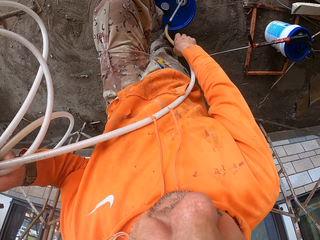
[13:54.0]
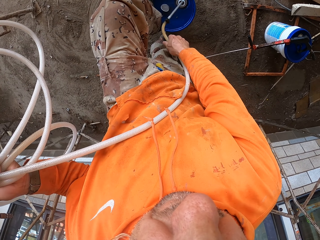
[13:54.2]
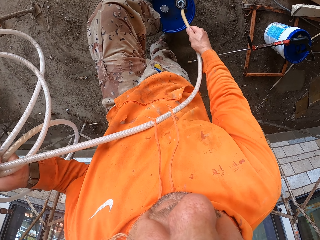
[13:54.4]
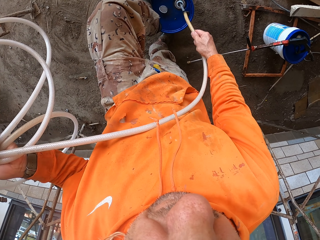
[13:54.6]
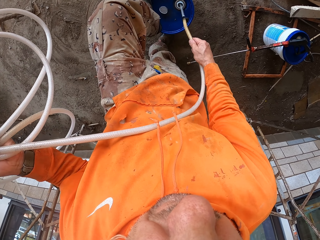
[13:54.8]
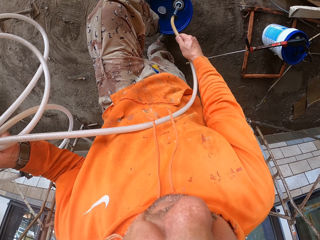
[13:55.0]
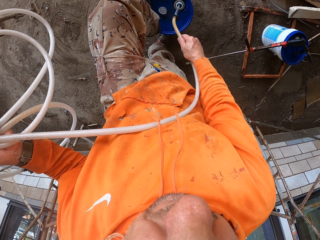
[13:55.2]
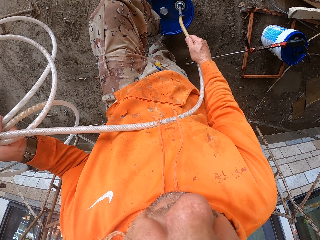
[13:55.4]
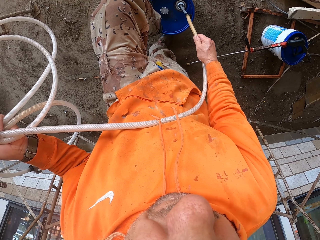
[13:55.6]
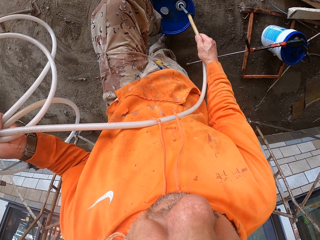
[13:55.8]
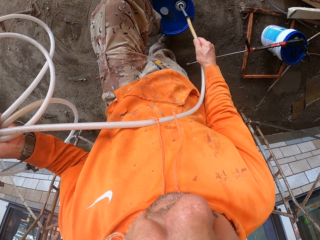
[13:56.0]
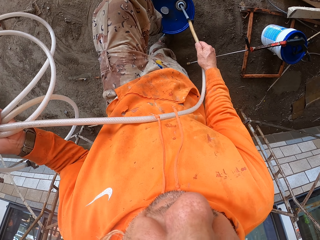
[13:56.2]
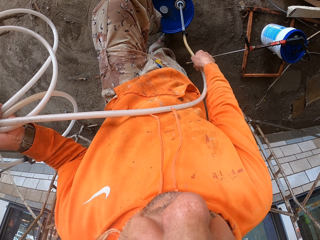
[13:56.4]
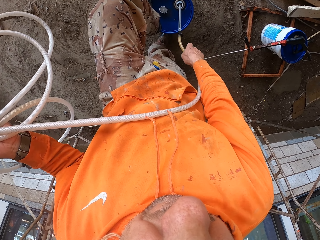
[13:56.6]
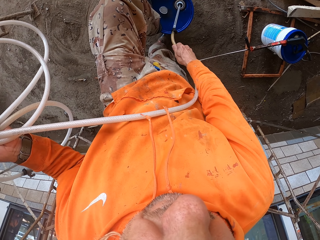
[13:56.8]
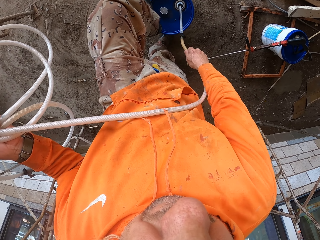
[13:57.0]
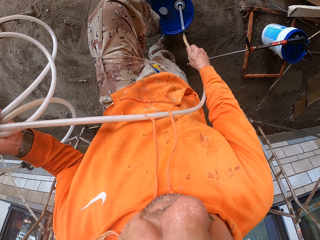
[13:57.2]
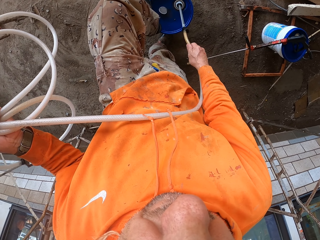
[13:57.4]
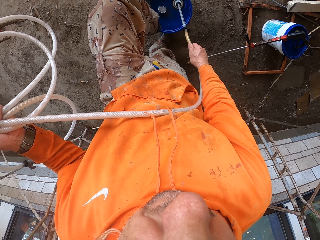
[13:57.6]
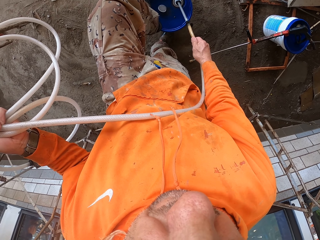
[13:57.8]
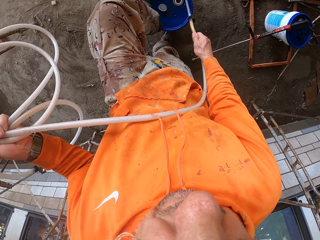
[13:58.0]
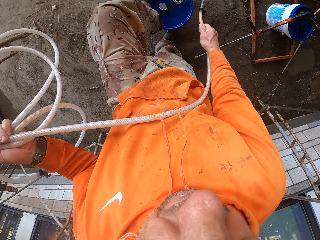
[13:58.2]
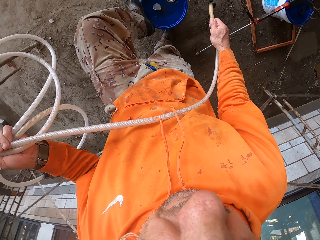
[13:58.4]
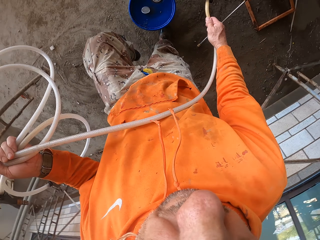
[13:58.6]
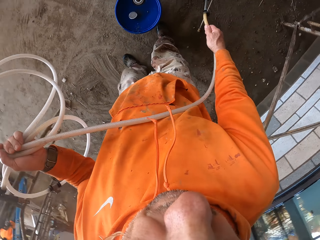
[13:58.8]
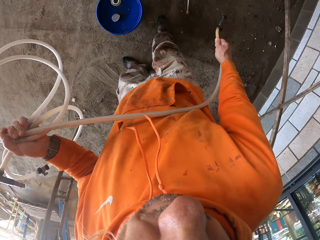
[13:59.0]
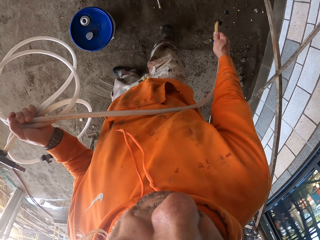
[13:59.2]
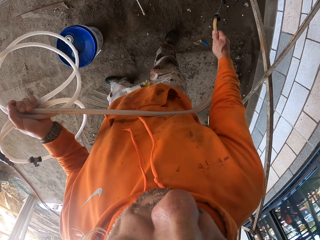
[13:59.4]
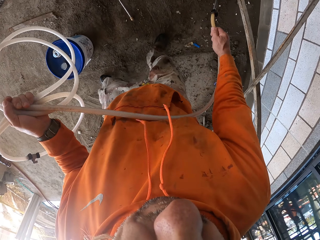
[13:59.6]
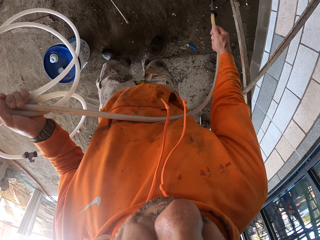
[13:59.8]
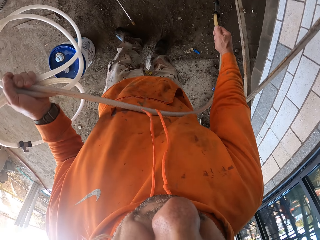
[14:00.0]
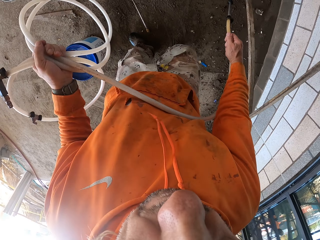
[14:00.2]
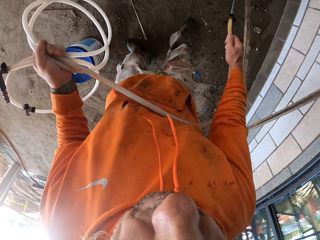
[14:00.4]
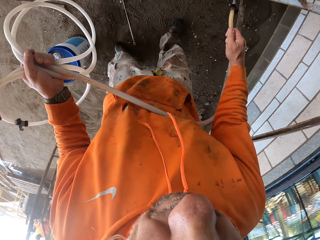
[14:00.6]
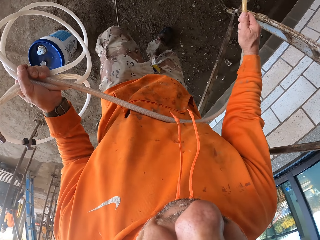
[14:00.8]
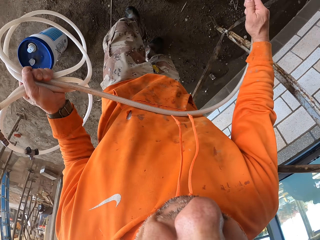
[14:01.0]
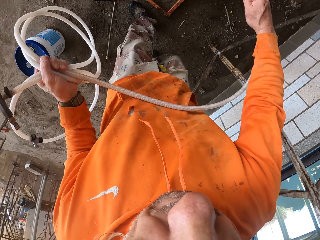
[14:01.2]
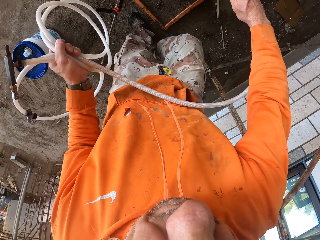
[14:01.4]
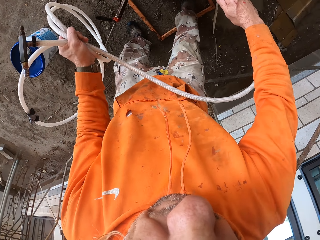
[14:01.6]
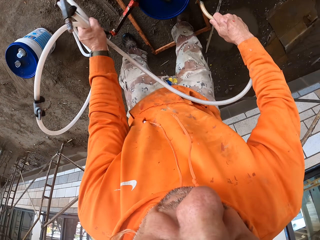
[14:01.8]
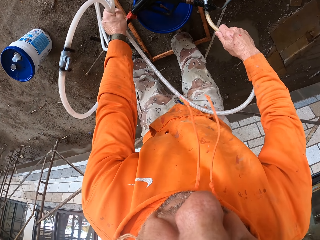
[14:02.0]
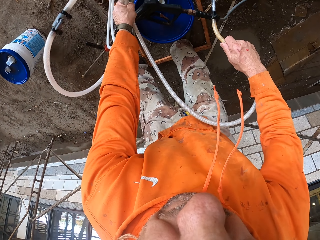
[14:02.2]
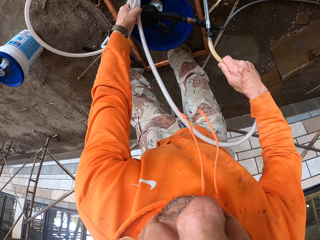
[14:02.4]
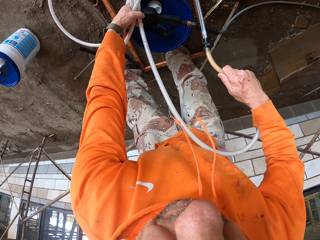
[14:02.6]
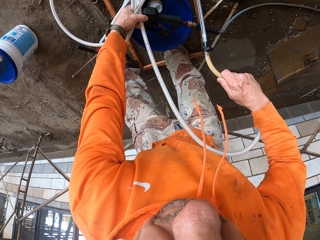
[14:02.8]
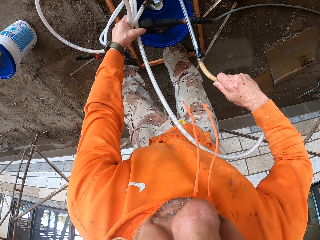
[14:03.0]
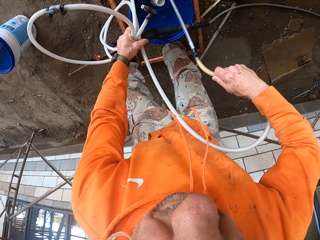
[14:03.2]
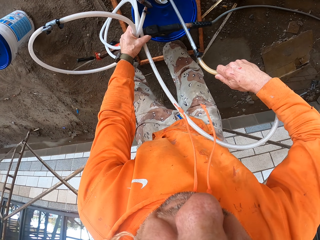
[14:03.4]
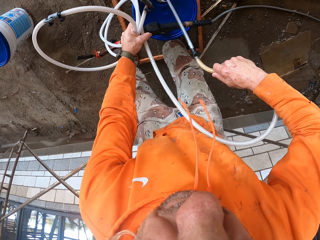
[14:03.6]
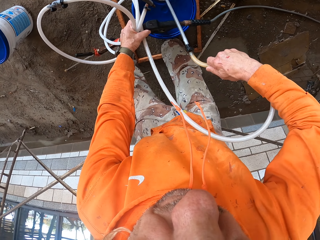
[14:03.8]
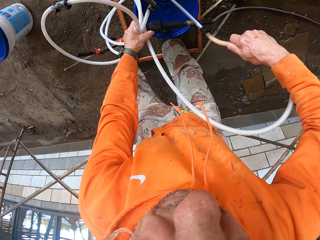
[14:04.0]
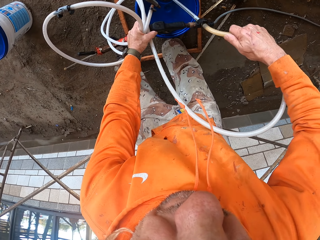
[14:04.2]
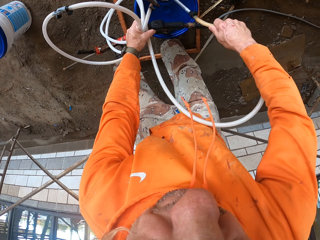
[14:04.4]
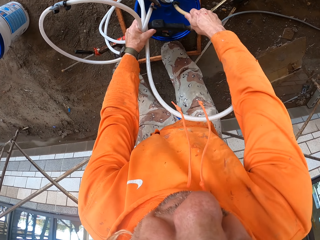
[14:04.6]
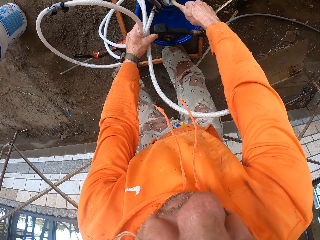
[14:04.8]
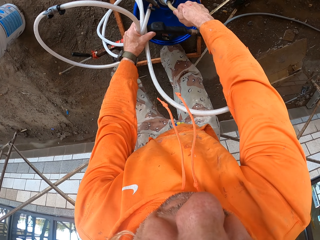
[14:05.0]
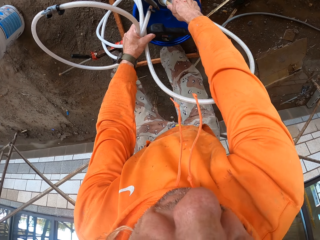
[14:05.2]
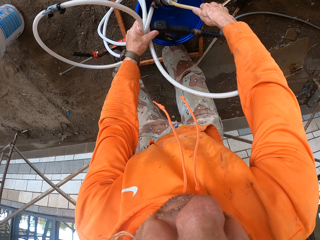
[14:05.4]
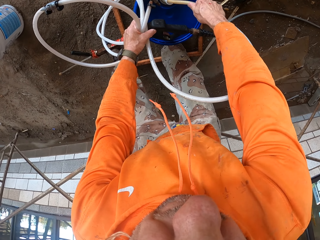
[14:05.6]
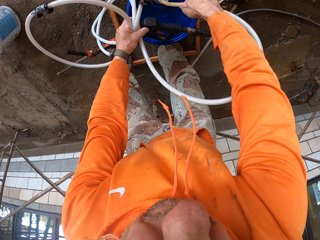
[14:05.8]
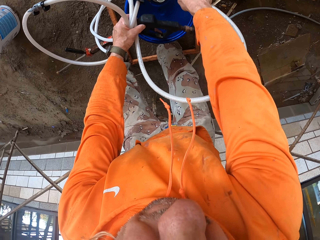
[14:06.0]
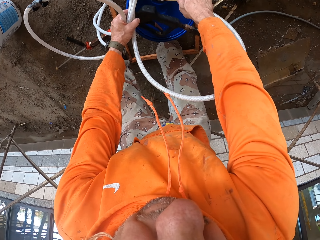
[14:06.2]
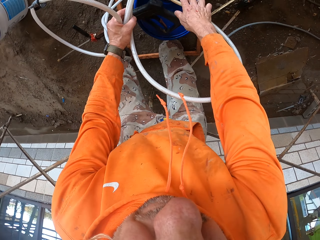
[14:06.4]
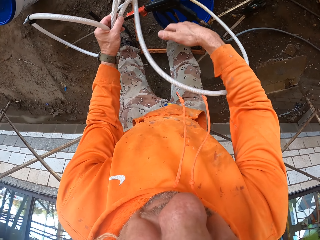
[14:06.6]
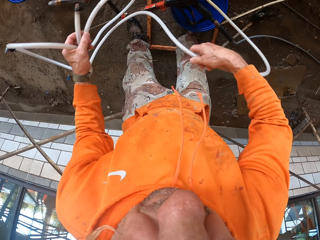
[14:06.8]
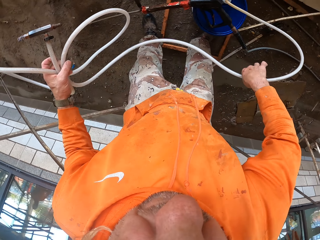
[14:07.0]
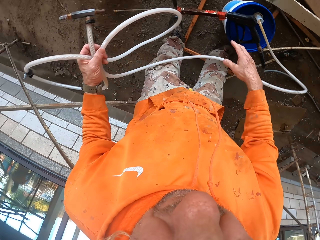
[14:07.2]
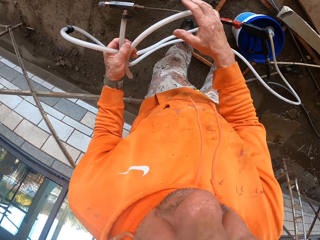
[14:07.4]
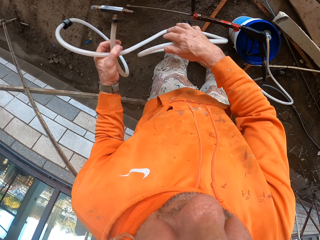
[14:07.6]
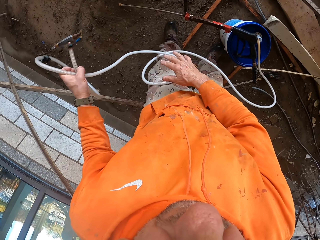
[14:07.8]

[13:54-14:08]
The camera wearer moves around. They put the hose pipe in the bucket.

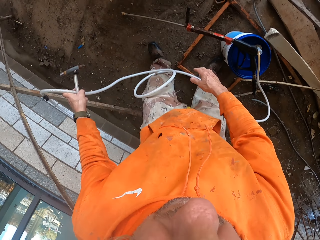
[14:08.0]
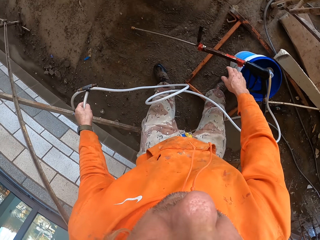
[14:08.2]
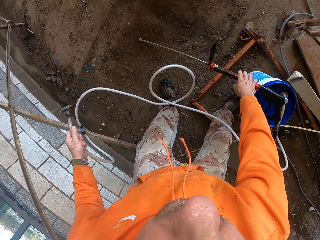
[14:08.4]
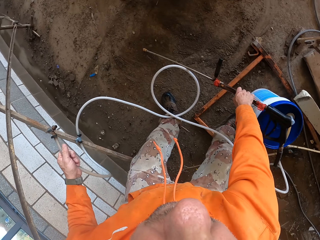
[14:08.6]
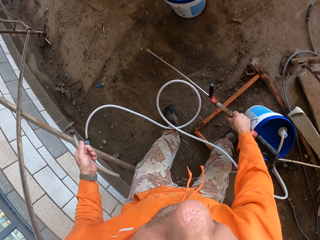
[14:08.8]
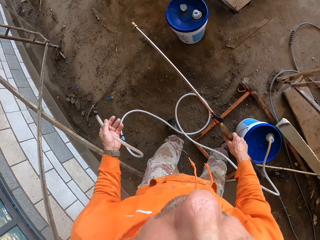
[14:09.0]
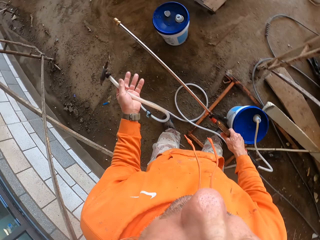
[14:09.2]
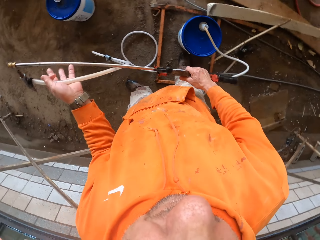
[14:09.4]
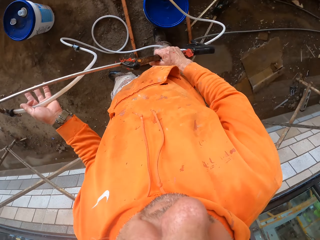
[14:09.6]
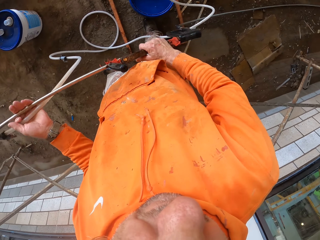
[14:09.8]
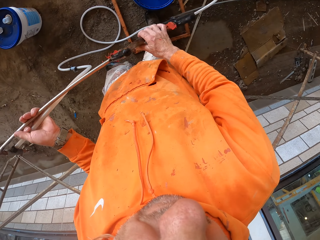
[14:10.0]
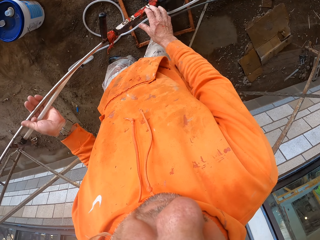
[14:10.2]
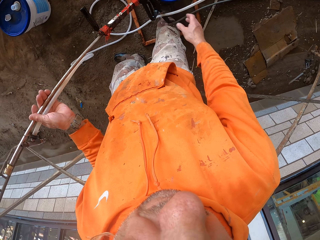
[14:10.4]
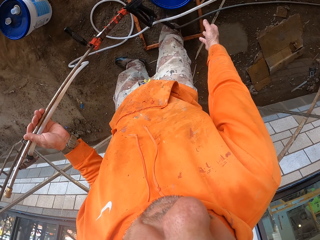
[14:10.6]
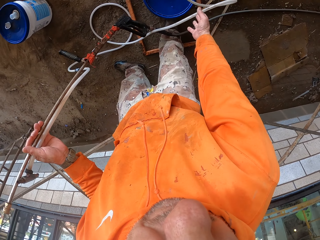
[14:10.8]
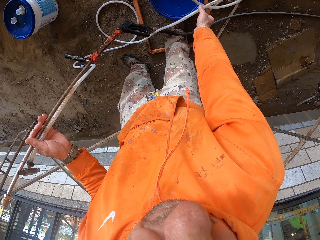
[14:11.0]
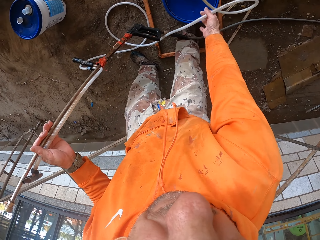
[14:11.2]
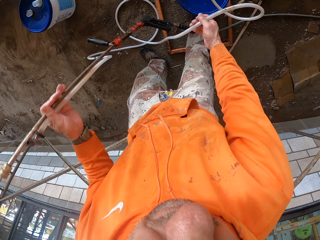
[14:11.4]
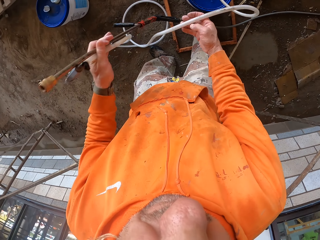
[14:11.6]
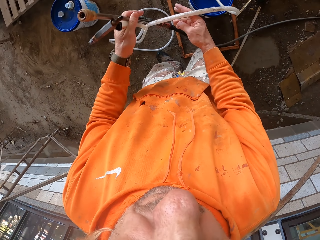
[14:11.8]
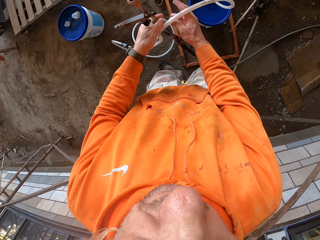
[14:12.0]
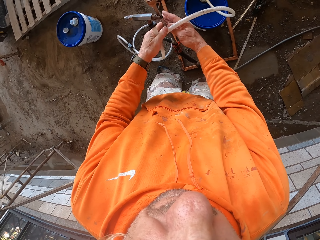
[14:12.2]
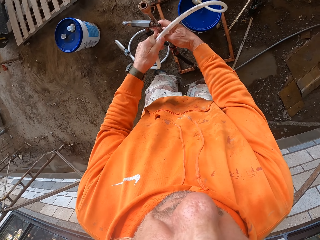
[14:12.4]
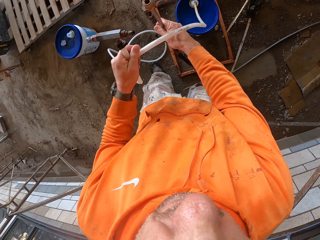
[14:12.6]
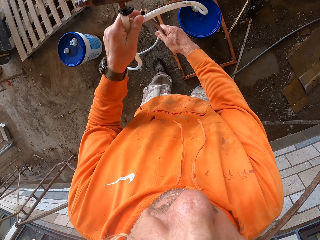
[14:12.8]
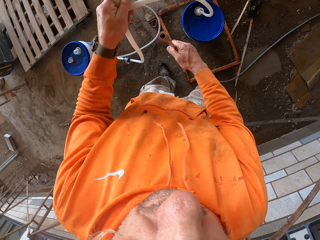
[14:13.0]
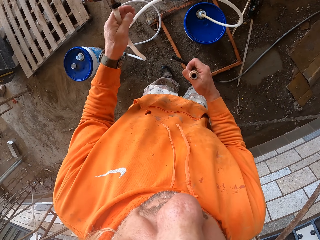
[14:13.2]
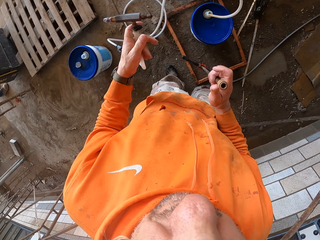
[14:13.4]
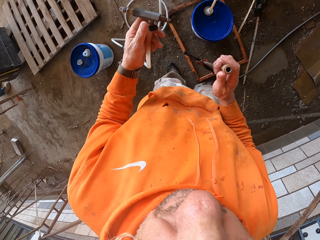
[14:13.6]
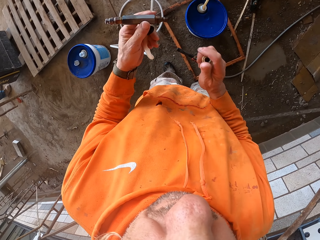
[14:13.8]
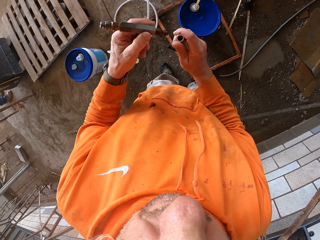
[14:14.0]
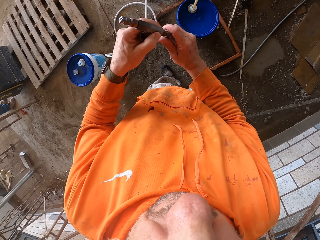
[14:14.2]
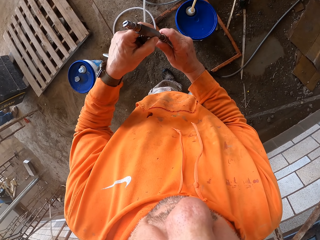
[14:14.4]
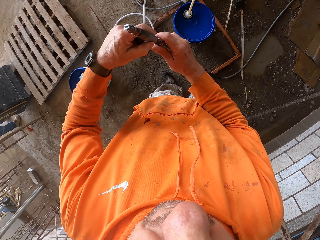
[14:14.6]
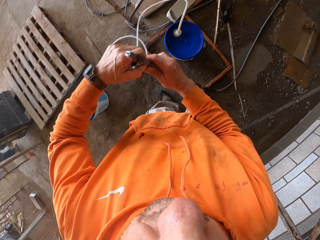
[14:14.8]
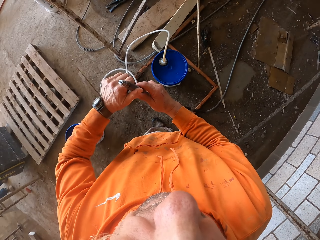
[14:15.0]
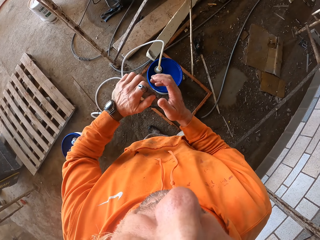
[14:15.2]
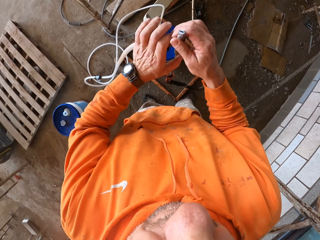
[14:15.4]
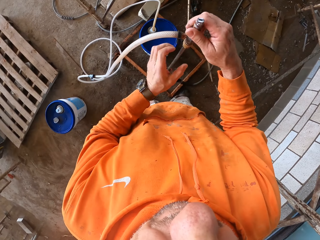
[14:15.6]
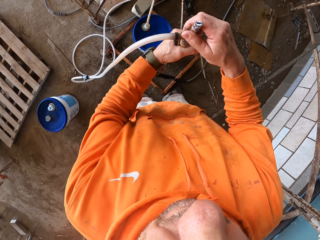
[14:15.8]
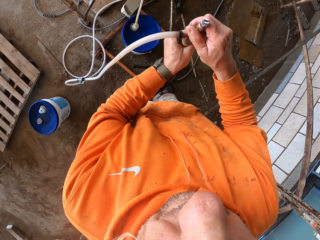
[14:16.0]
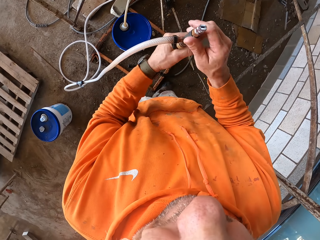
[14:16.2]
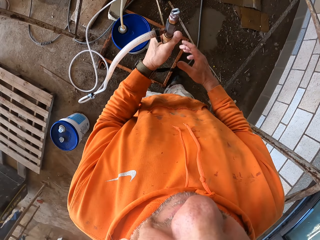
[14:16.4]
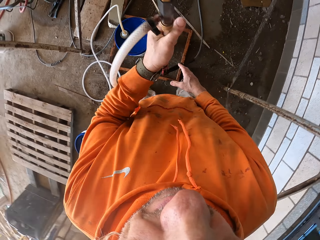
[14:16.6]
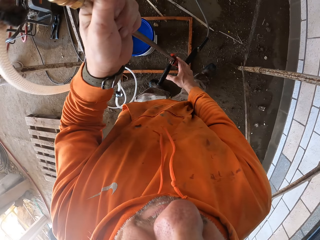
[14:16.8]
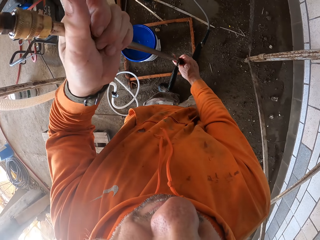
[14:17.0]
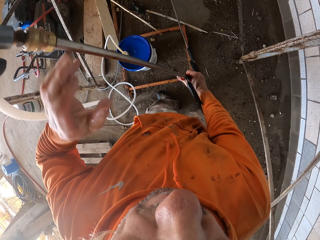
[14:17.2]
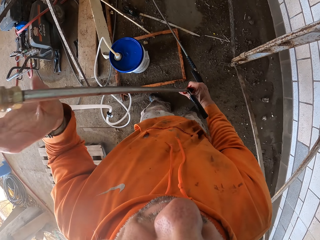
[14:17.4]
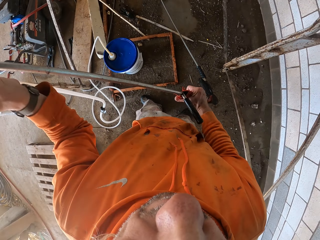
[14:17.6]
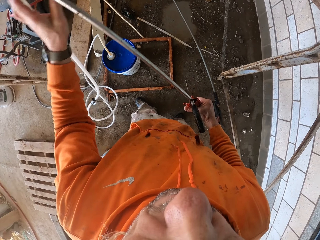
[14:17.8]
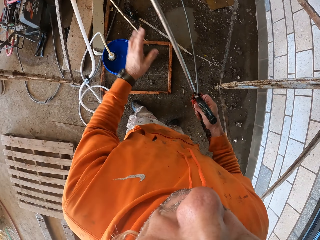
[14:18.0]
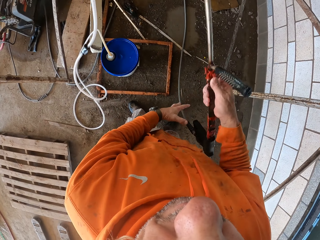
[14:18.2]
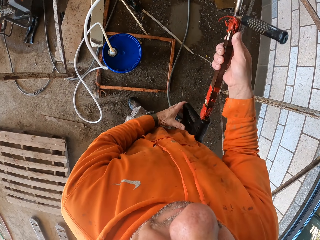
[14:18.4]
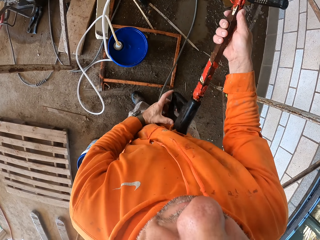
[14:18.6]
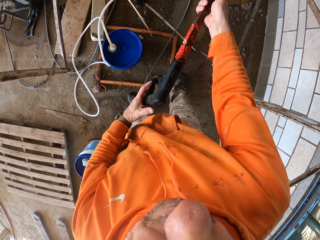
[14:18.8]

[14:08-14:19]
The camera wearer picks up the pressure washer gun. They insert the hose pipe in the pressure washer gun. They hold the pressure washer gun with both hands.
